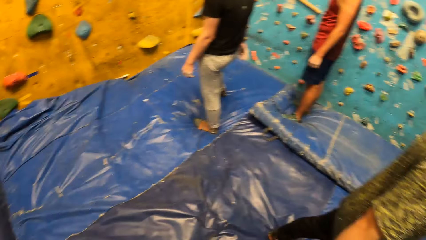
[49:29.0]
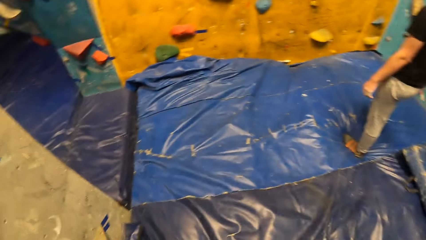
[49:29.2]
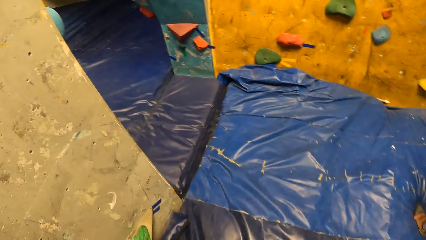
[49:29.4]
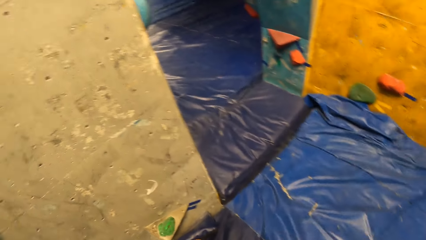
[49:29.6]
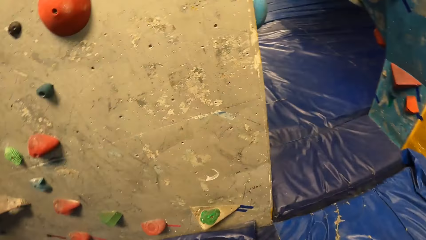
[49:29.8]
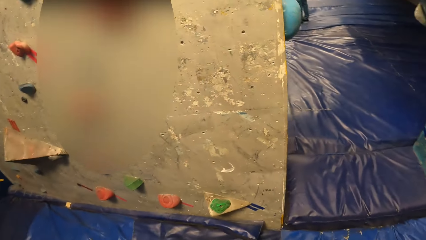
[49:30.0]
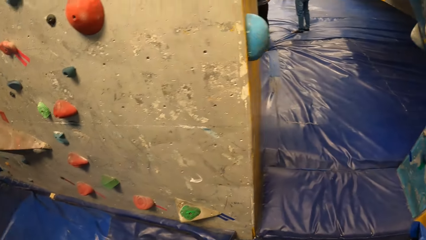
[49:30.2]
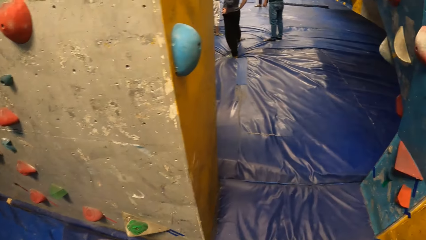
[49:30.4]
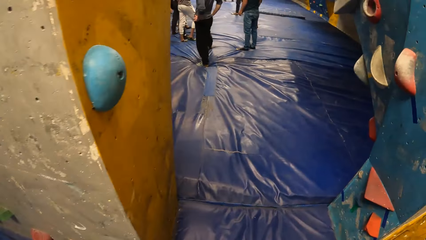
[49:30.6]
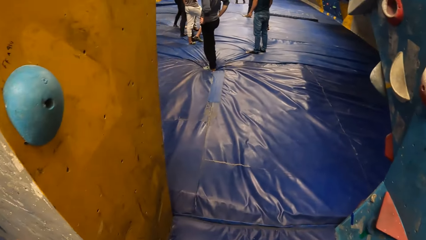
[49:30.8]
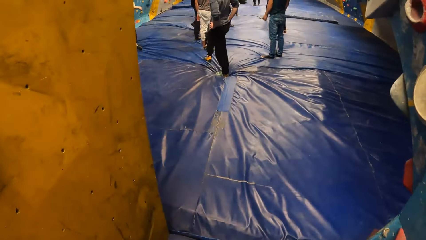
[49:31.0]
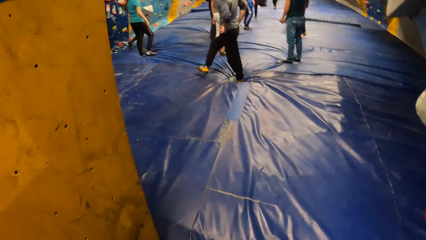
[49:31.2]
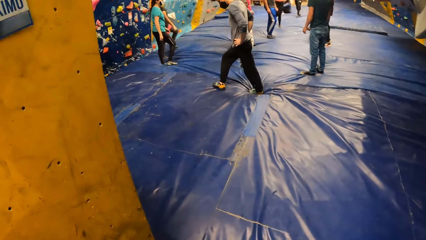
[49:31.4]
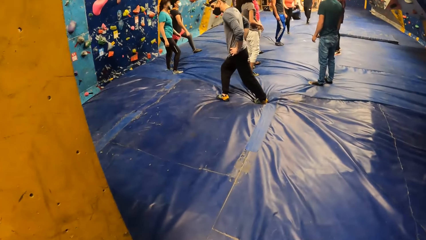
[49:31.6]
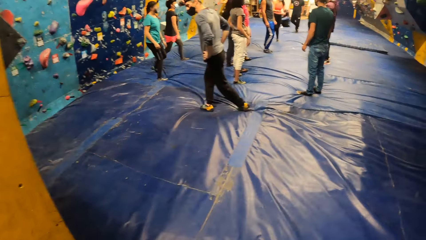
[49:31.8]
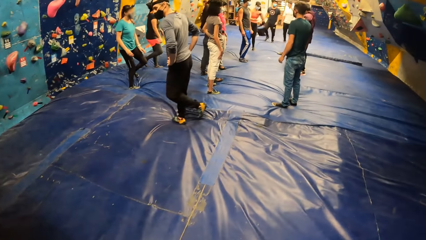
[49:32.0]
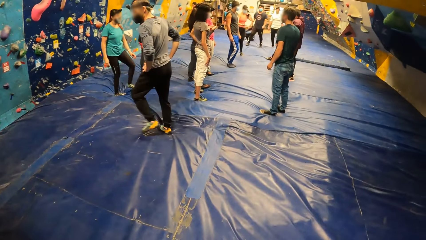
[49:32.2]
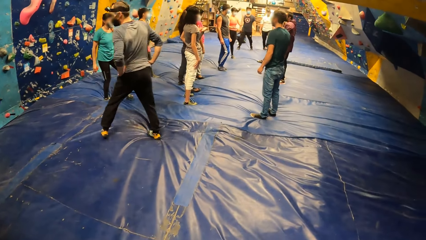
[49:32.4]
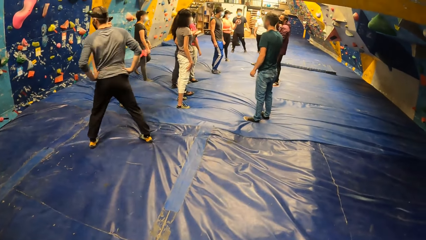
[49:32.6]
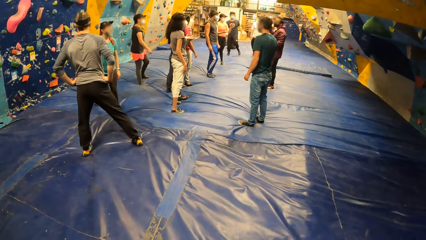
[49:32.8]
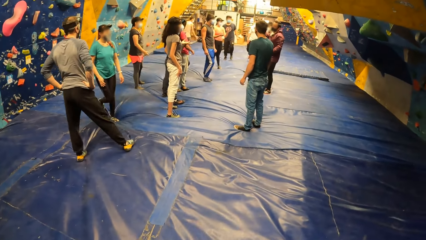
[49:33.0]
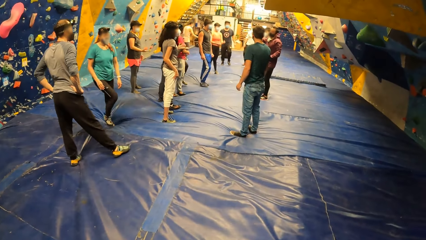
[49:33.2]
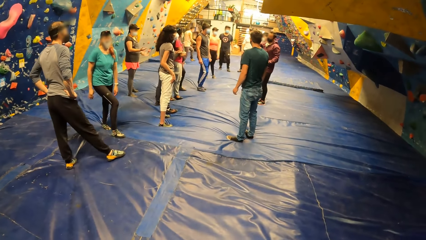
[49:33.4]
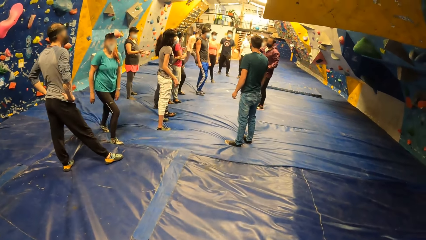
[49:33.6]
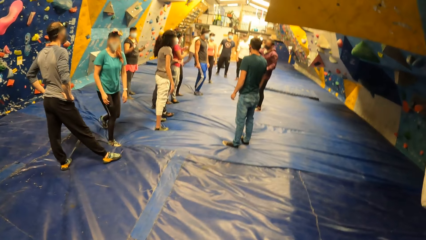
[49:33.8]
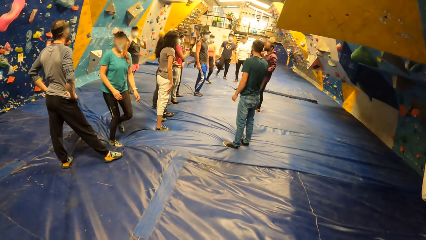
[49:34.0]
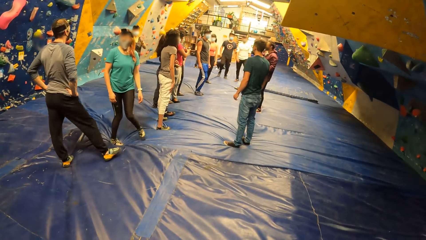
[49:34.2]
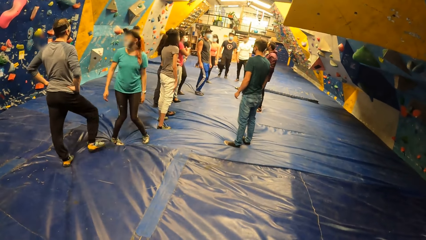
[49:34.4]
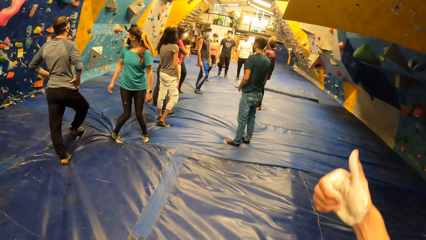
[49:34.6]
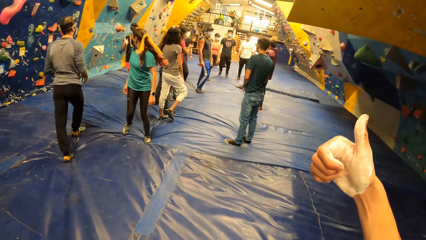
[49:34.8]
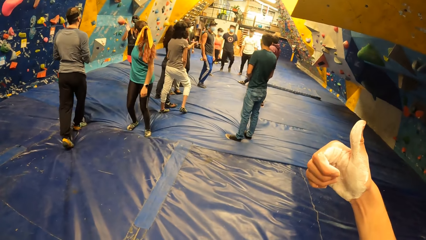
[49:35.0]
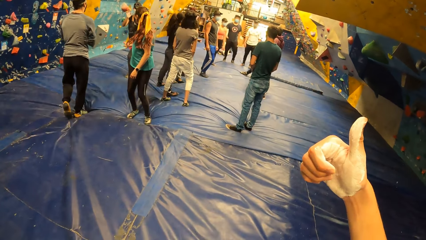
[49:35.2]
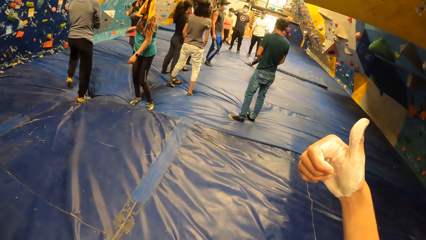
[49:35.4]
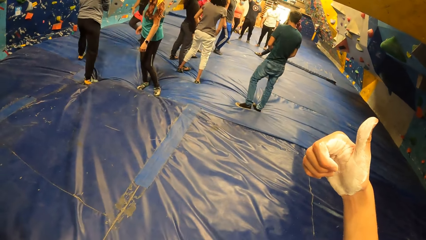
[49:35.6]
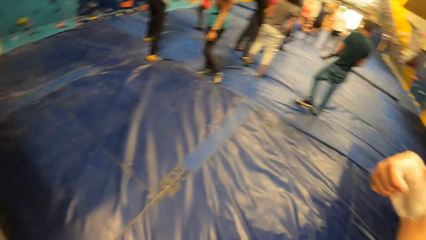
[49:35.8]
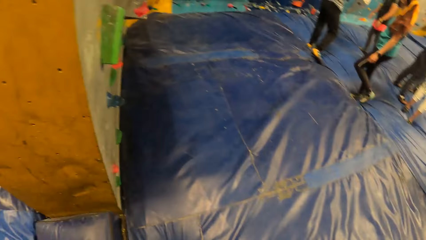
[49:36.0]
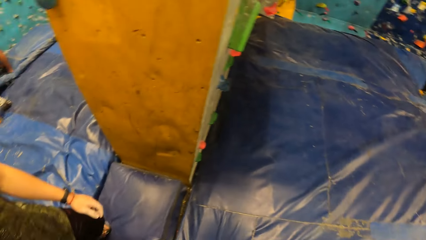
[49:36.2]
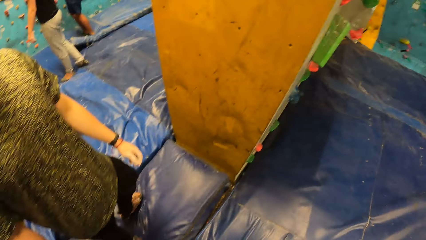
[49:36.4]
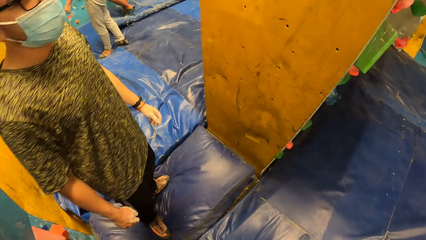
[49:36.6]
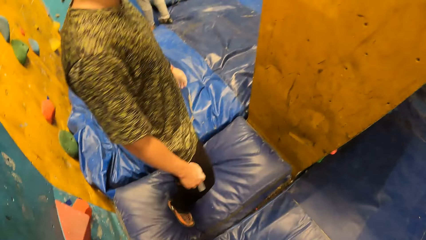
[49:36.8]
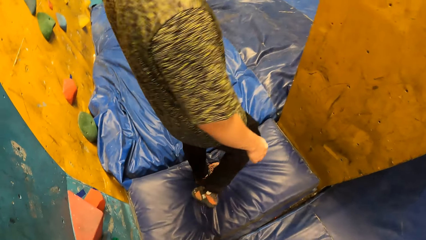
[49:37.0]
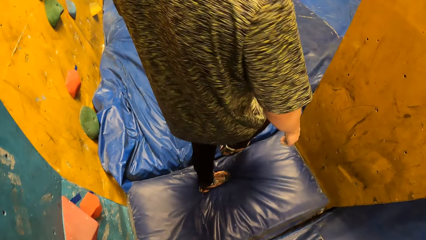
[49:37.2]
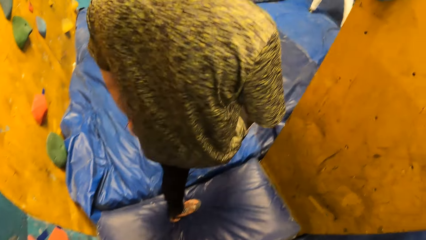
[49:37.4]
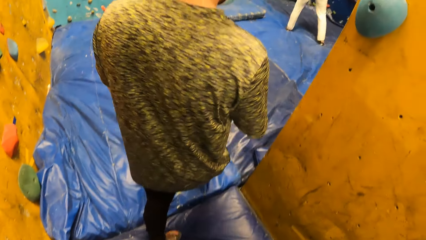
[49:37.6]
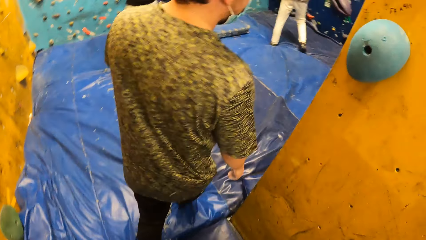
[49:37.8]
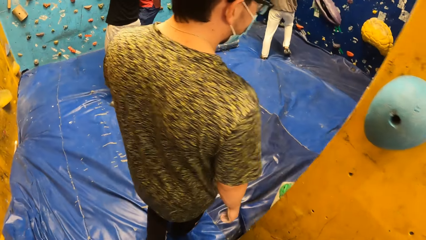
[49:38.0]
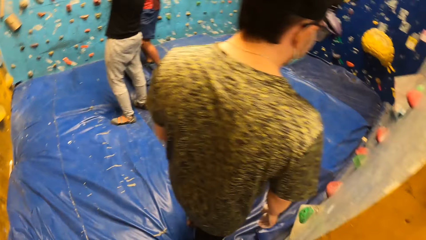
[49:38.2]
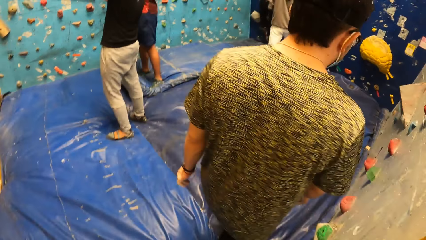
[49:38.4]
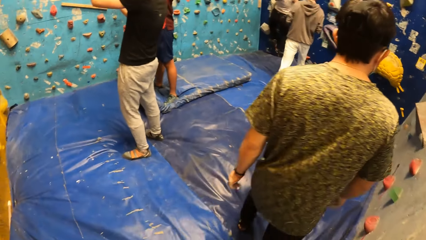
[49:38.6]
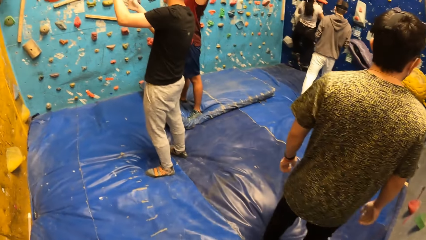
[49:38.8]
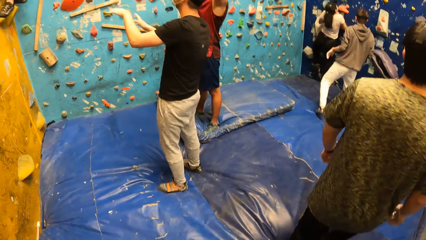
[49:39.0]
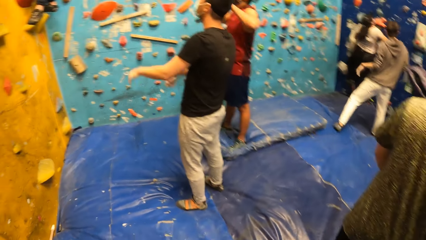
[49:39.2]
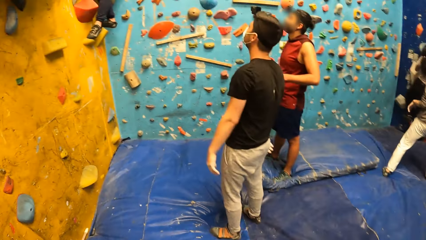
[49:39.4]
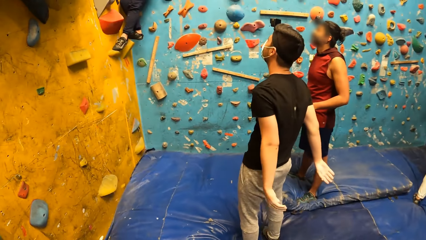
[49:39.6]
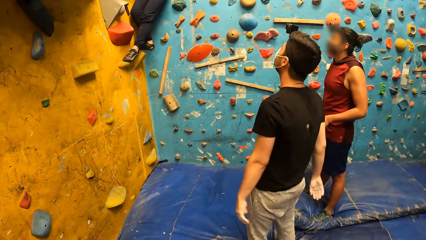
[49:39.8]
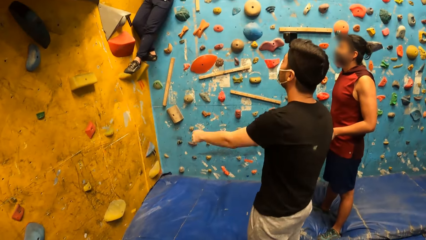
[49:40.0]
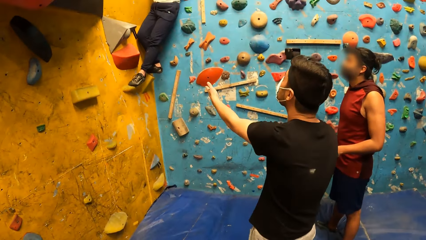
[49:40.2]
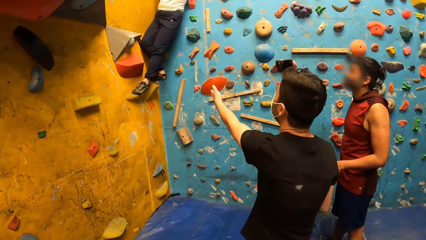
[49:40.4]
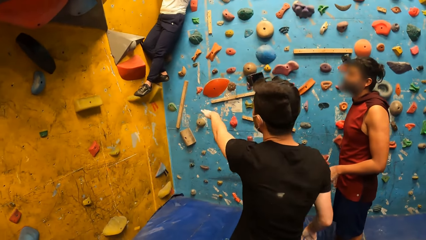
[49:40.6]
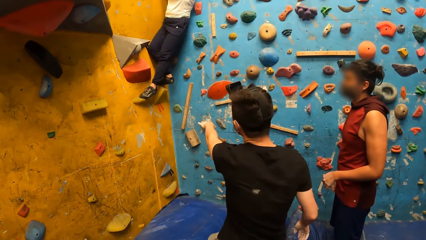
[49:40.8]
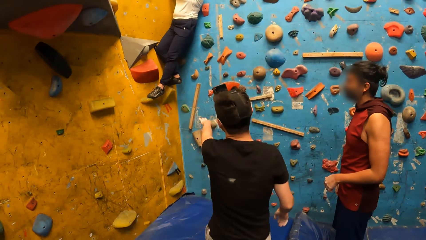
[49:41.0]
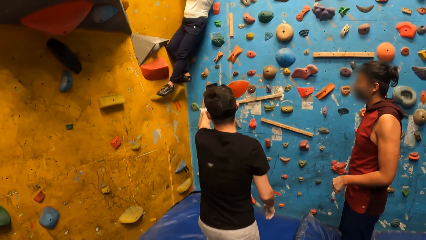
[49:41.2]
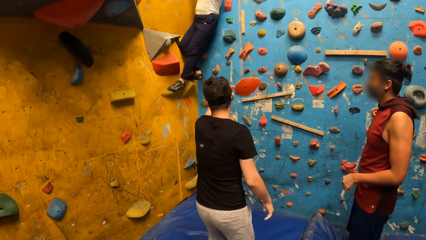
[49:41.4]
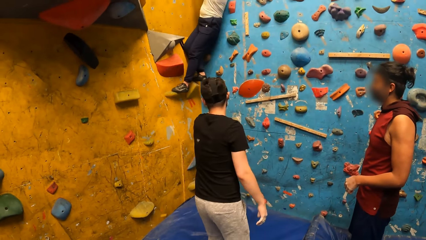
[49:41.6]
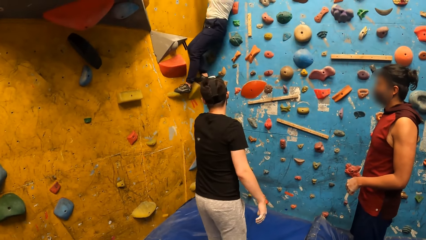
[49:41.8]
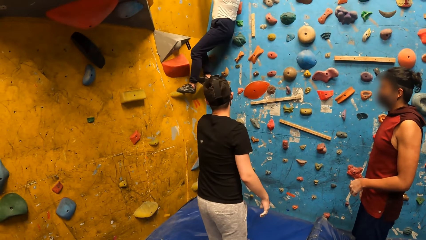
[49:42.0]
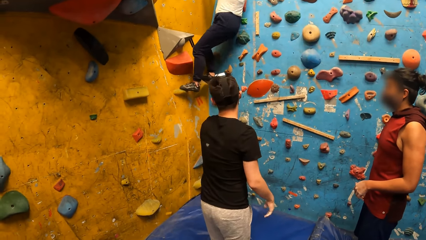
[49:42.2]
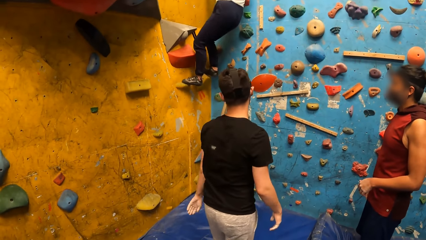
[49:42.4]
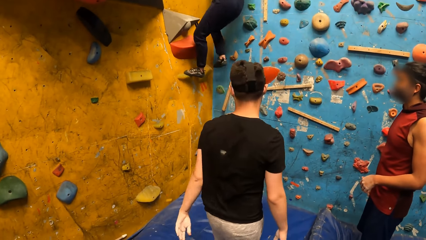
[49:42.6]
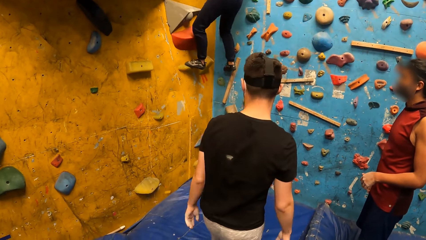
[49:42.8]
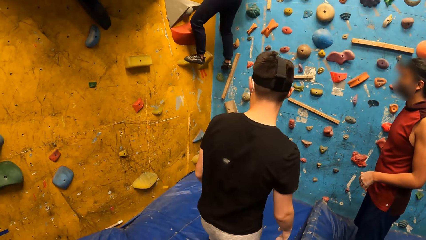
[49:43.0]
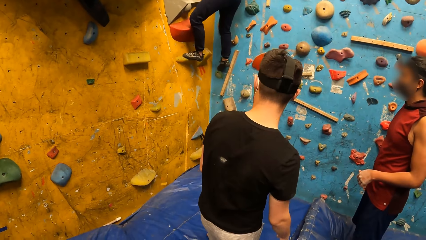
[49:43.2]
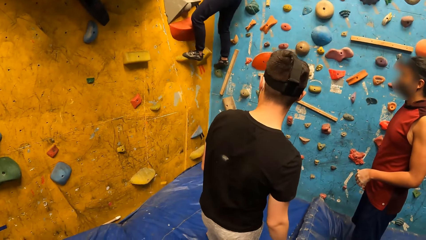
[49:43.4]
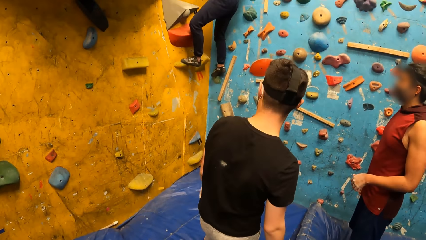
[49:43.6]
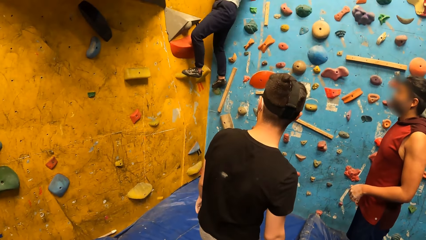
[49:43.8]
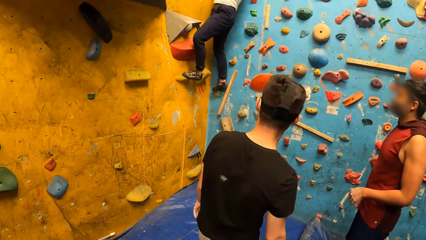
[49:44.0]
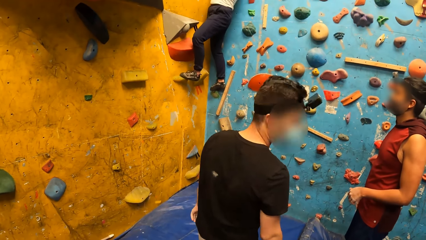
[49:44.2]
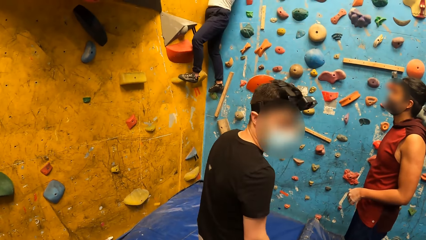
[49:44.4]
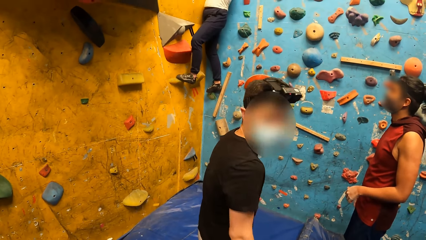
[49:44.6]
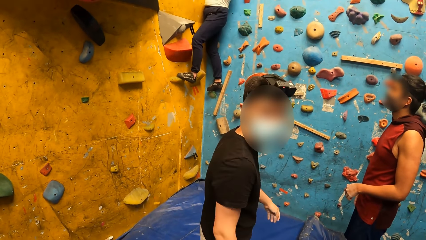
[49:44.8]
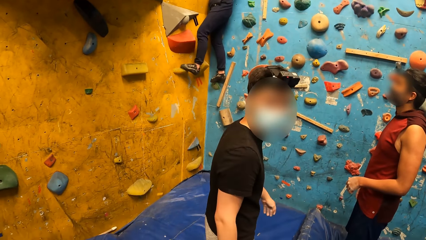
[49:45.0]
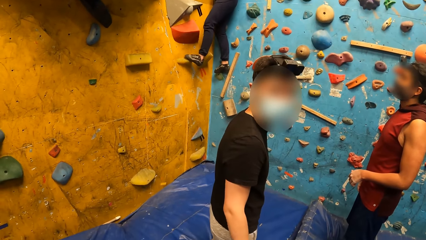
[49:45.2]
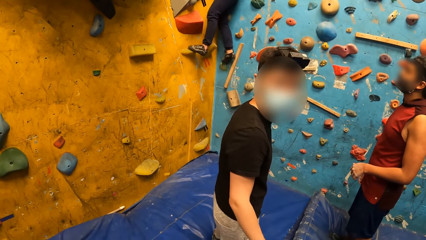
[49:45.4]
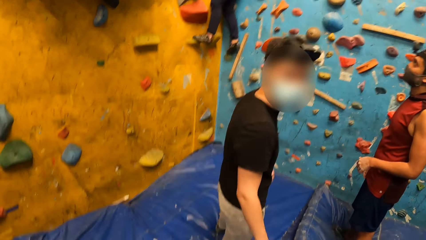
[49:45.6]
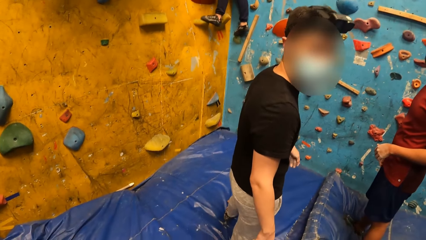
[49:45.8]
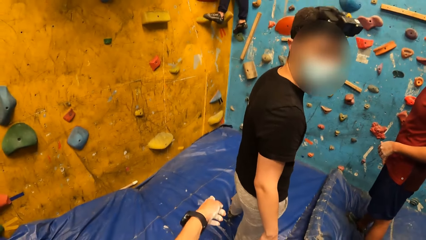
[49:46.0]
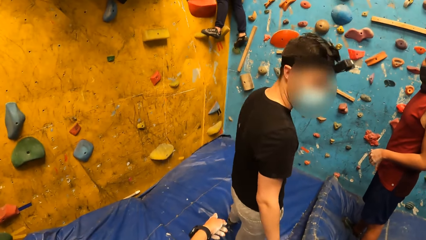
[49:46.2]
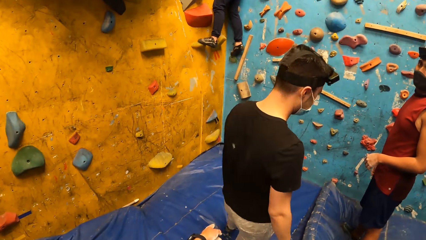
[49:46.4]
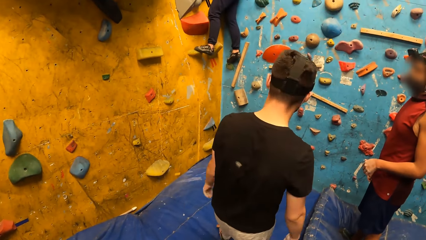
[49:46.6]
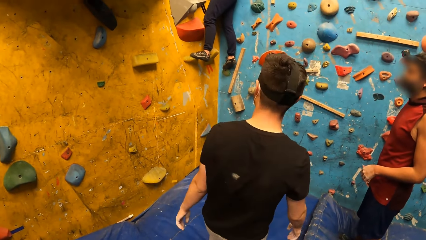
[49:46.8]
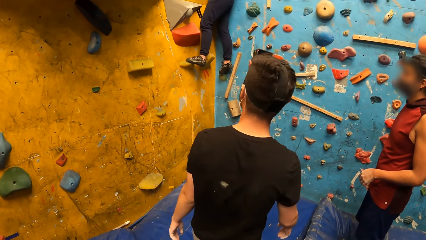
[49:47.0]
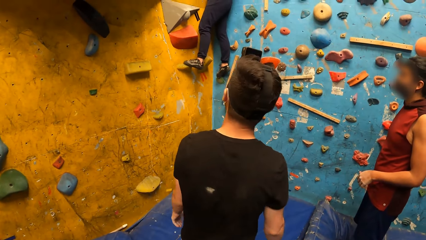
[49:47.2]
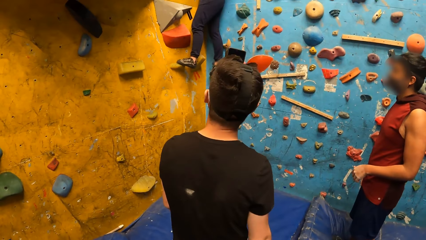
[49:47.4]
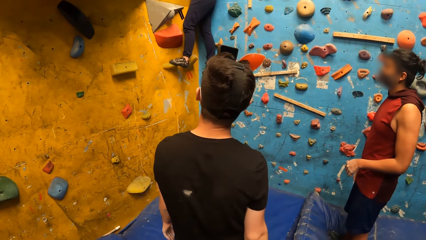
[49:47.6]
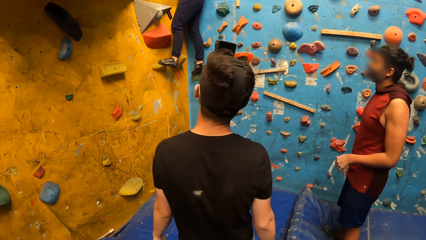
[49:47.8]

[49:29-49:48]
The camera wearer walks around. A person walks around. Another person walks around. The camera wearer interacts with a man. They lift the thumb up, look behind, and walk around. Another person climbs the wall. Another person points at the wall. The person looks at the camera wearer. The camera wearer points with a finger.
